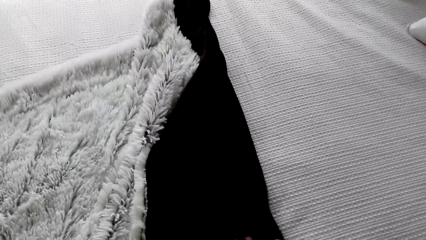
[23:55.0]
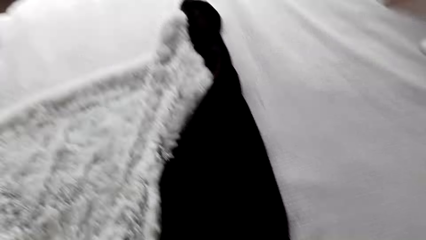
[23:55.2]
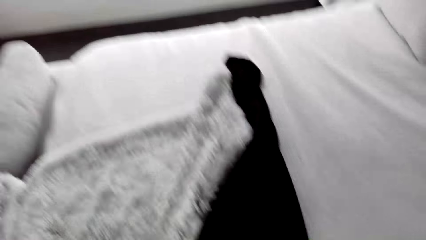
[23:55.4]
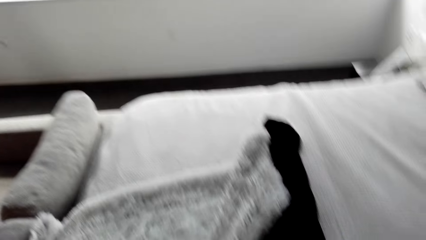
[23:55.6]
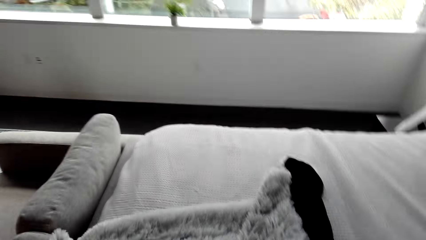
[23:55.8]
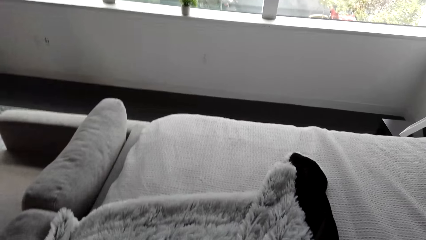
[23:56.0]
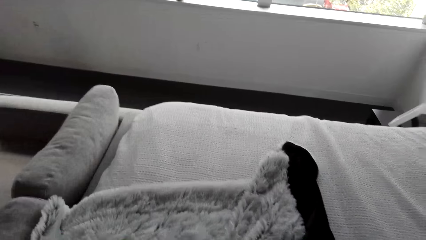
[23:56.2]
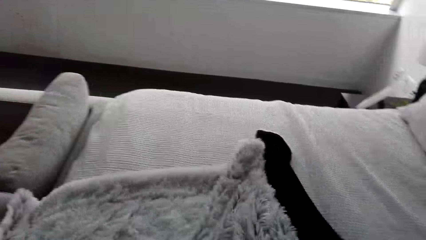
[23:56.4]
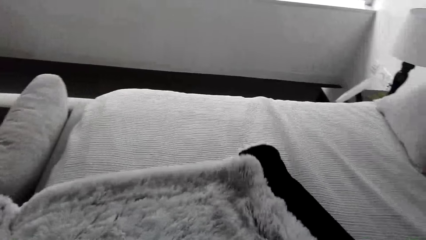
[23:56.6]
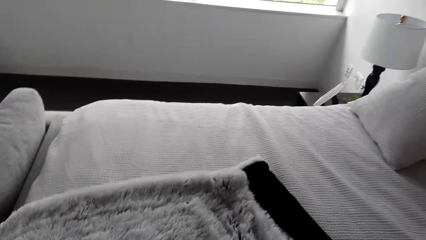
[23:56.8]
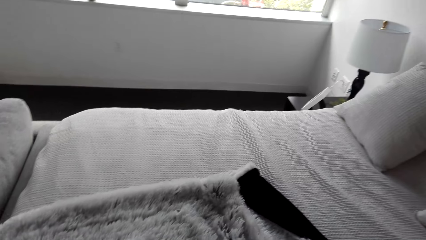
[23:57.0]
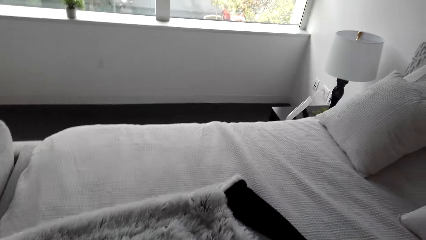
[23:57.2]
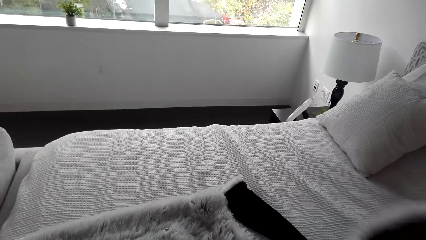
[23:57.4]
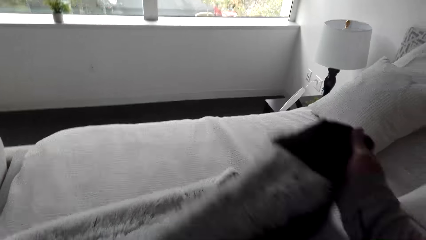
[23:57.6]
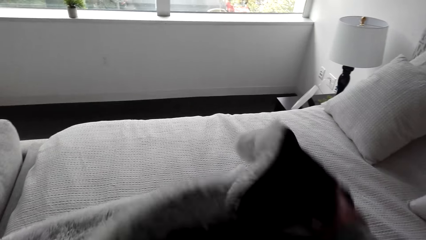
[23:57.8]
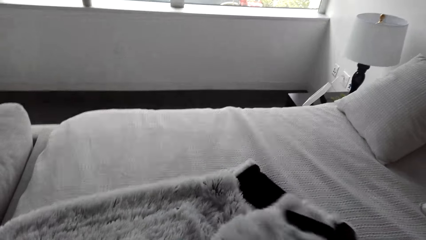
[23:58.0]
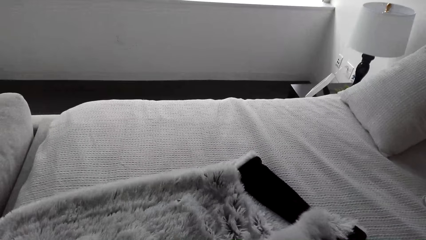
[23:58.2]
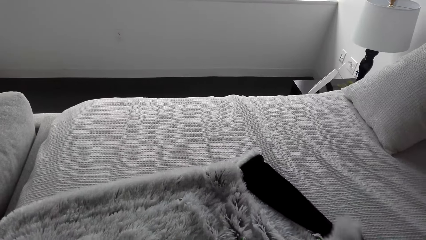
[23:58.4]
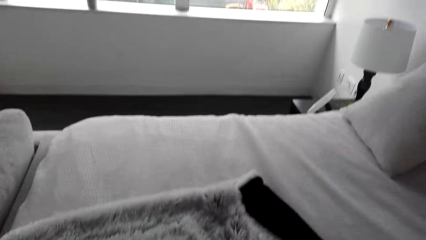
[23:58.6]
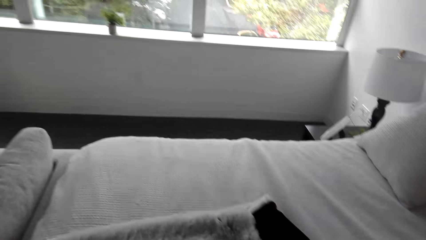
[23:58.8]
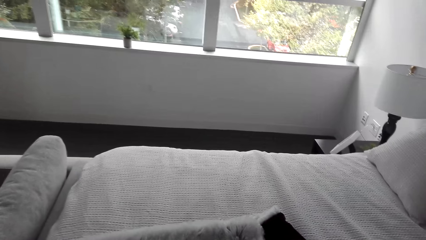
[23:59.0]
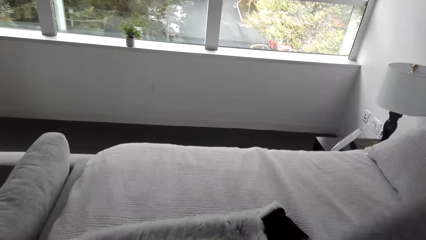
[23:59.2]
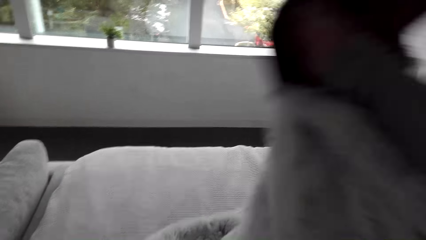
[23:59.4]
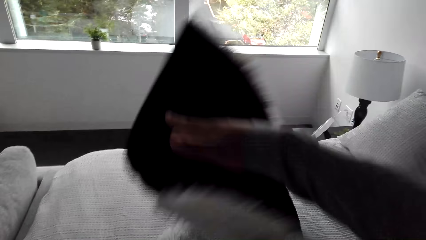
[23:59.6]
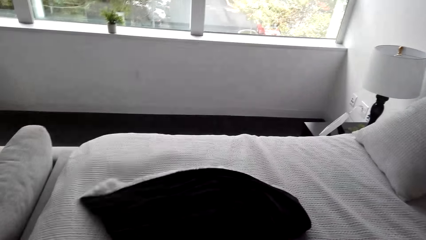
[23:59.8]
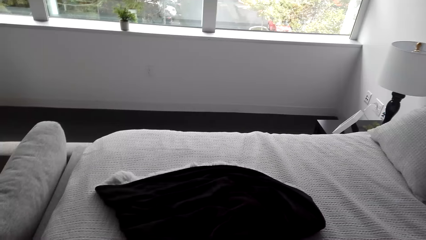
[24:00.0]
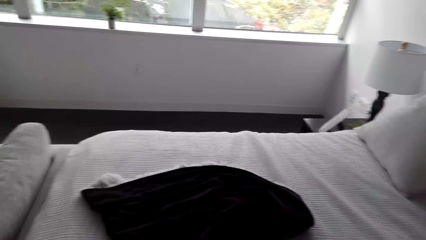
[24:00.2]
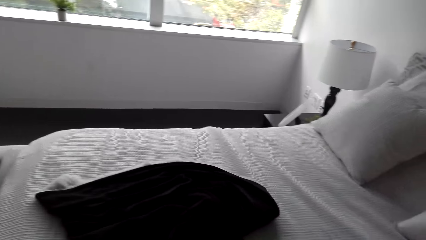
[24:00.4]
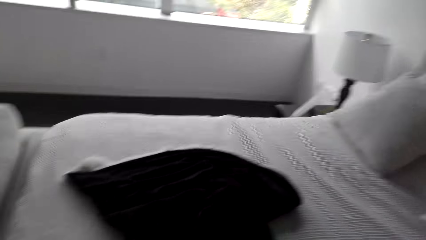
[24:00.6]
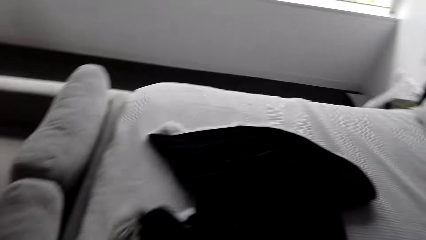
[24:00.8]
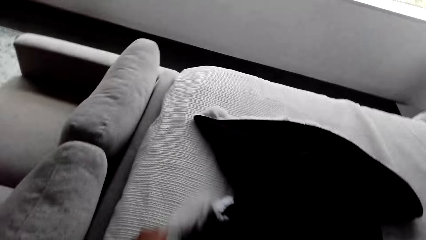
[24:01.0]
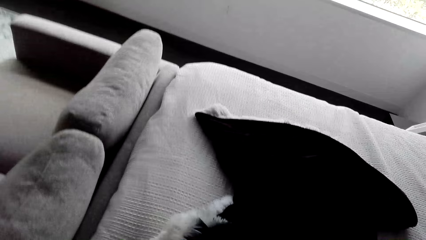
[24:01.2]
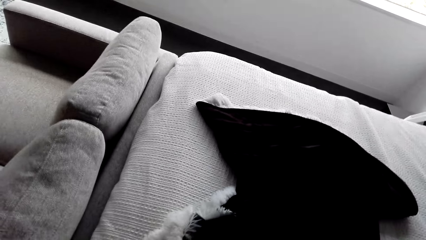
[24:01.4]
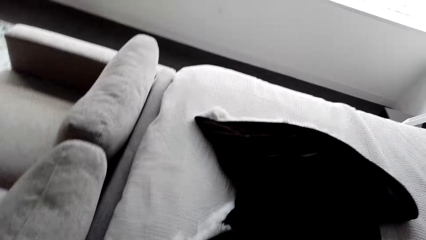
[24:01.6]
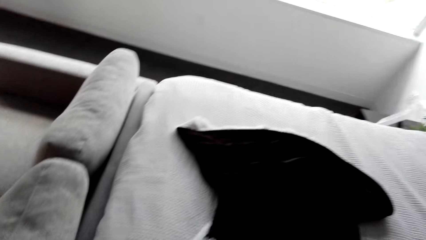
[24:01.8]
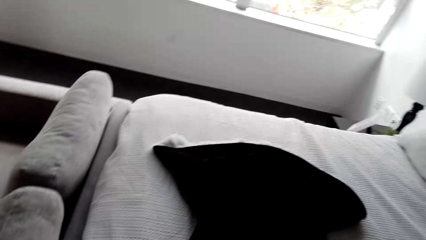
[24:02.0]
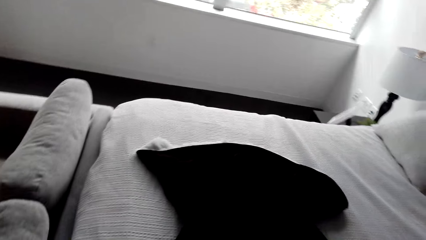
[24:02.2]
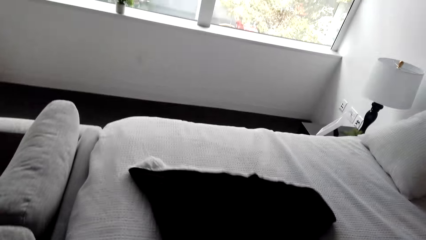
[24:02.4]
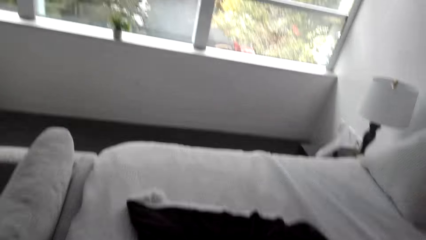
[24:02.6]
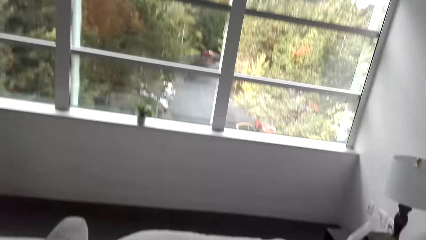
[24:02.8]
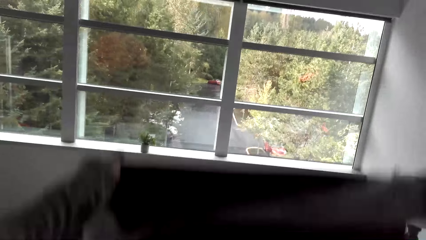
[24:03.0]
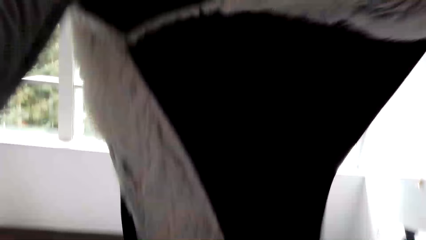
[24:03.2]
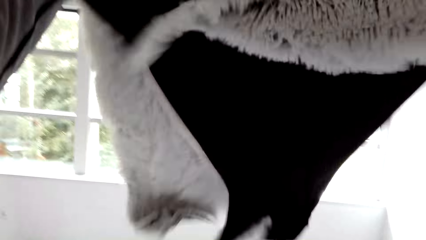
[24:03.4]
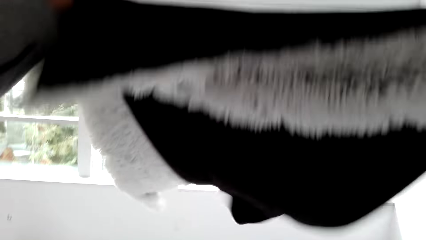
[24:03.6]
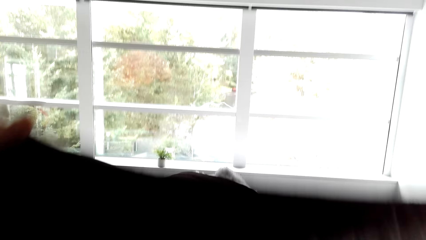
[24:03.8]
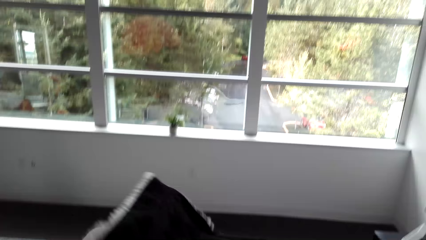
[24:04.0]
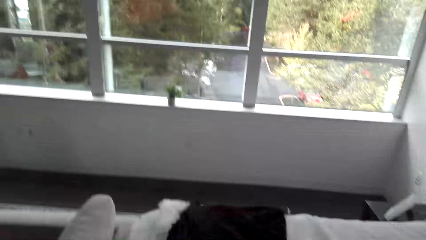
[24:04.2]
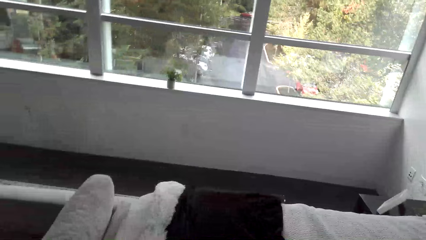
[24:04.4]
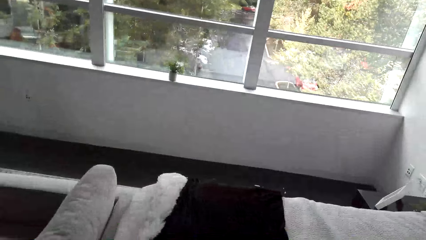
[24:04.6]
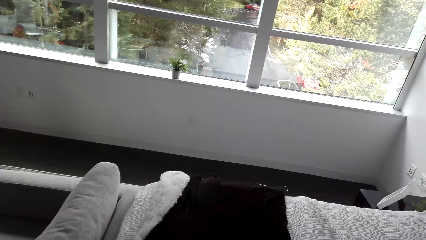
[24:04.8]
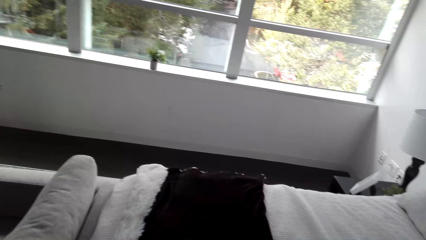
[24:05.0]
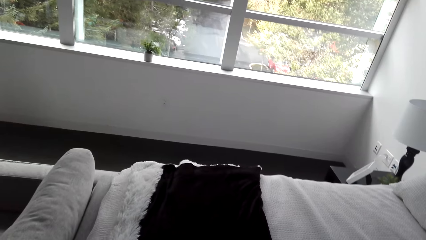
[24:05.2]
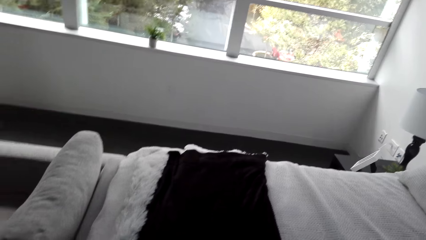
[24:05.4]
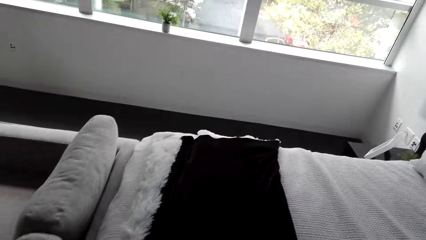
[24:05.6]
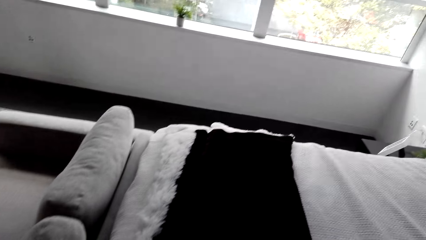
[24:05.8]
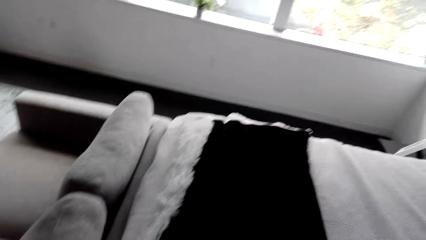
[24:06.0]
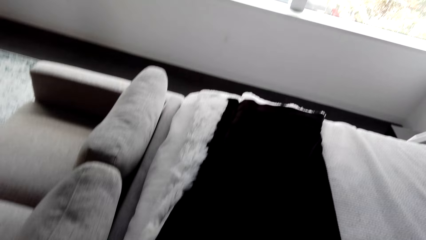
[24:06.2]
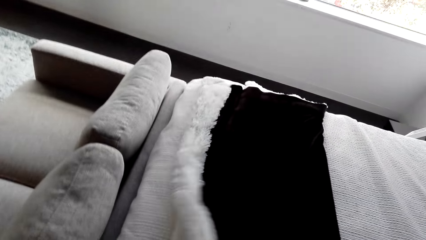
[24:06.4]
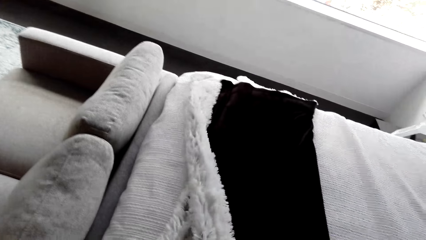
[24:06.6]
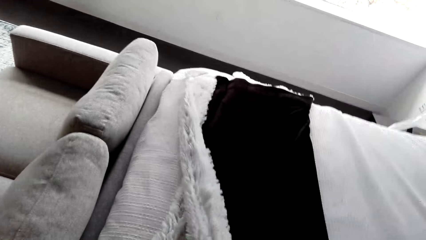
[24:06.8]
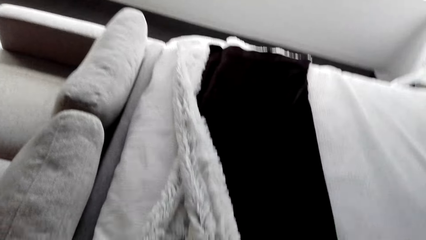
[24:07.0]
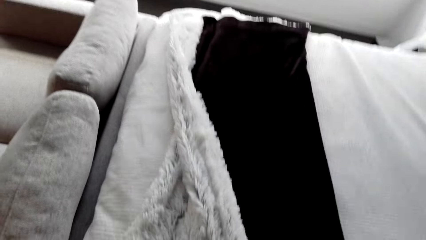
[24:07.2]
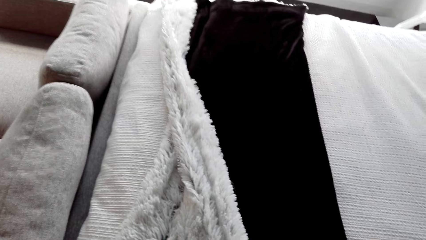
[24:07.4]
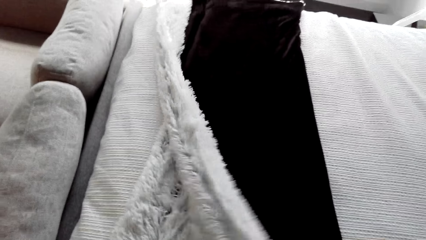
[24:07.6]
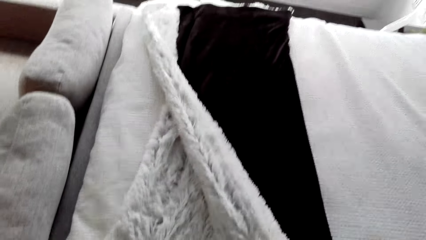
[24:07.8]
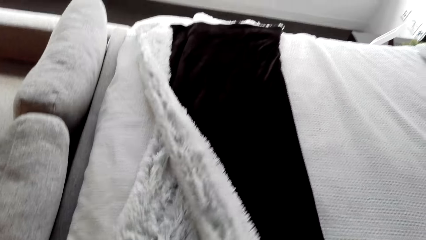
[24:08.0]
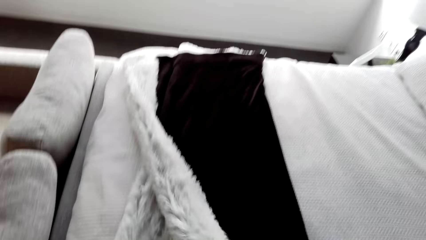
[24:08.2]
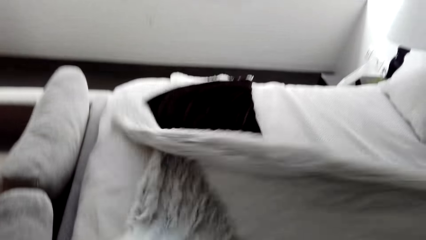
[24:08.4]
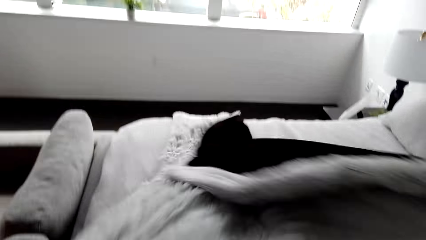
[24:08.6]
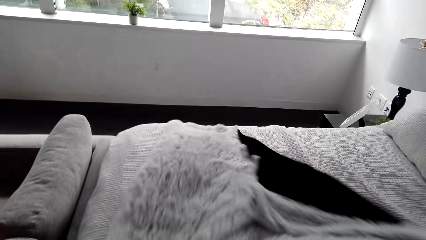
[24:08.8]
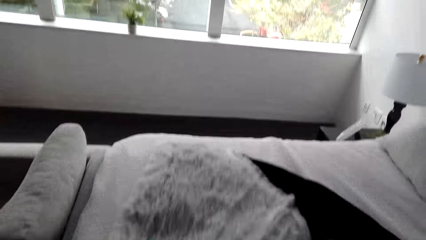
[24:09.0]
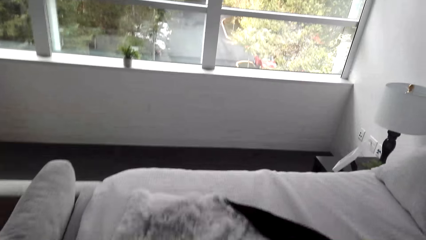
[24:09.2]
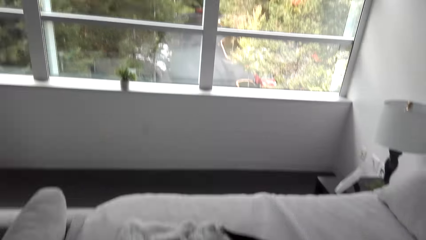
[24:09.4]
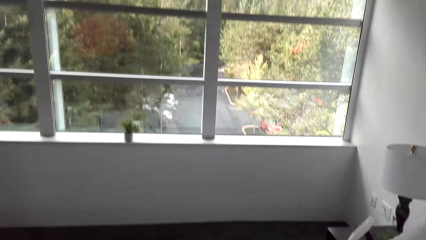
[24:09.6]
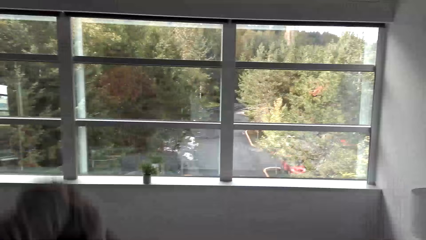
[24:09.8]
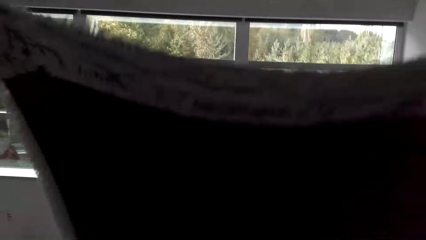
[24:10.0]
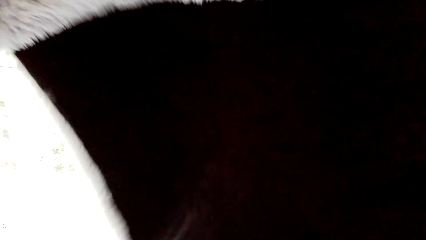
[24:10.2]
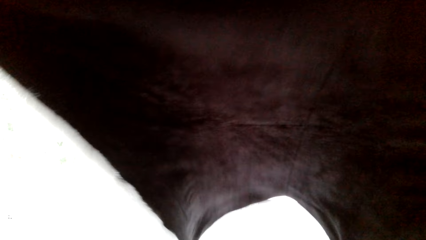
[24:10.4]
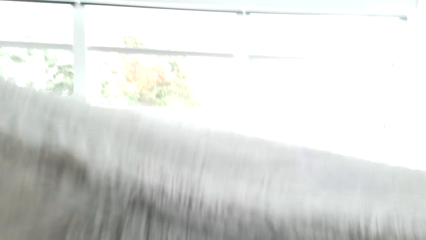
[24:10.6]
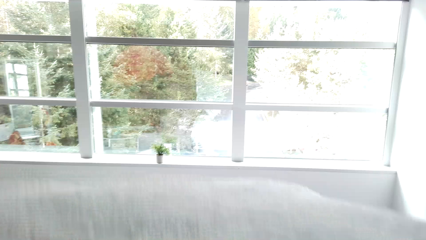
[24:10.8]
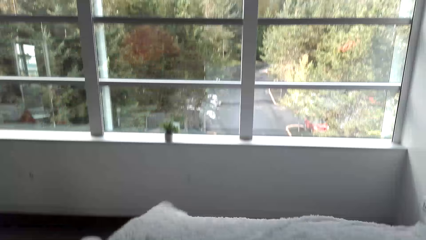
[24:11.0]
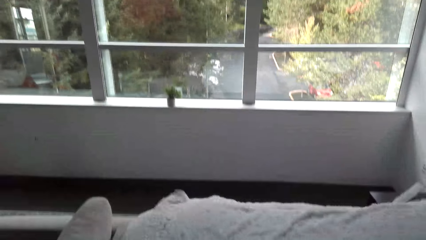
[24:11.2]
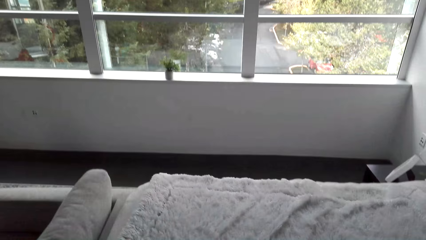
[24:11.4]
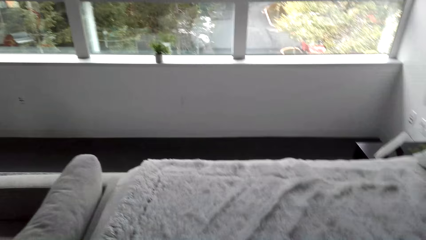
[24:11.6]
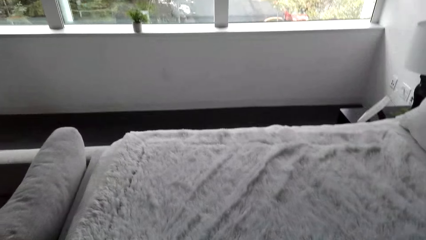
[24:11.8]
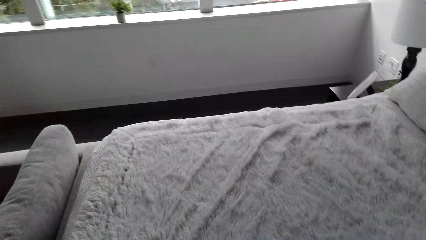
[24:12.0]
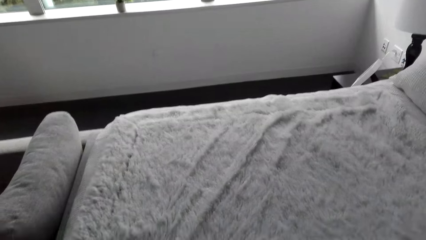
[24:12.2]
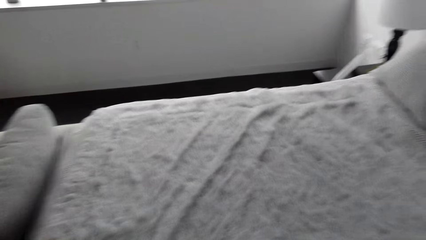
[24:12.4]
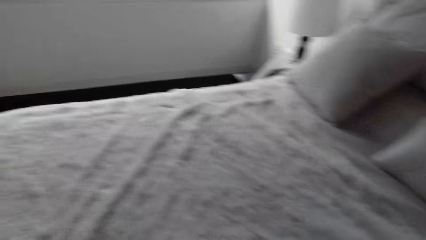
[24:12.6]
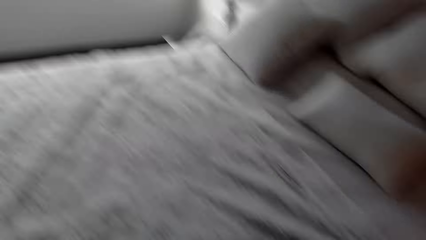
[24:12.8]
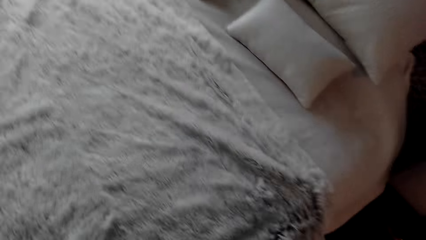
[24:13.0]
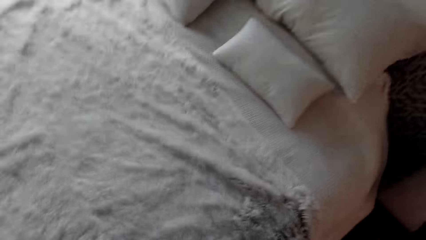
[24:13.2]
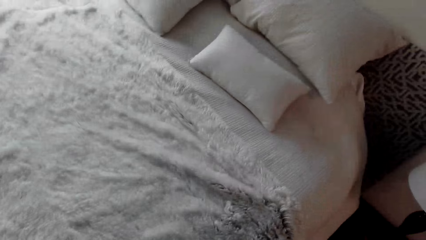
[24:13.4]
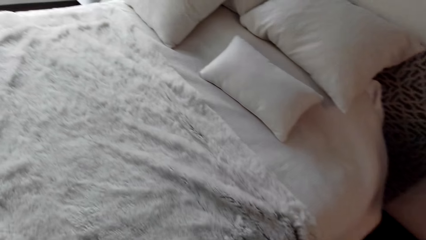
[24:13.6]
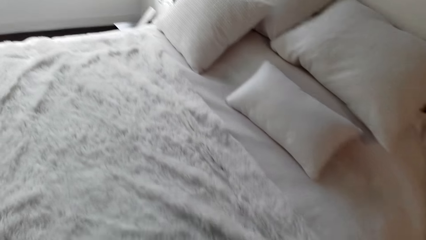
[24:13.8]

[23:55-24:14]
The camera wearer spreads the blanket on the bed. They fold the blanket. They pick up the blanket. They lift the blanket. They spread the blanket on the bed. They unfold the blanket. They pull the blanket. They lift the blanket. They spread the blanket on the bed.
